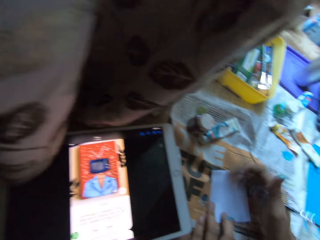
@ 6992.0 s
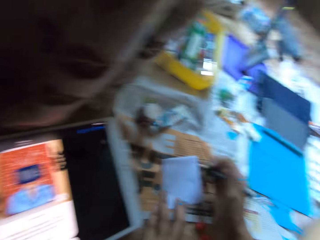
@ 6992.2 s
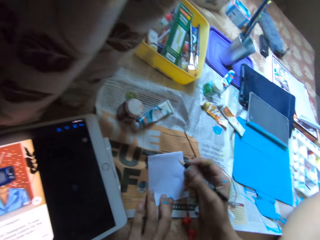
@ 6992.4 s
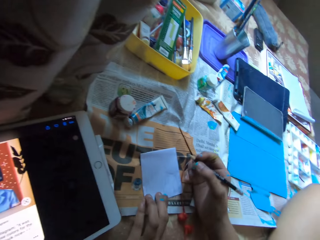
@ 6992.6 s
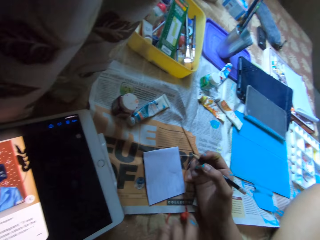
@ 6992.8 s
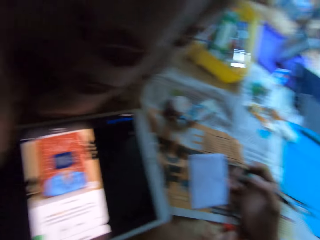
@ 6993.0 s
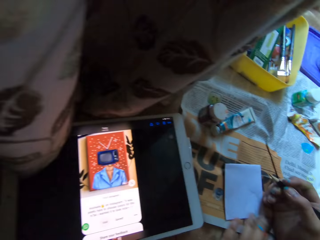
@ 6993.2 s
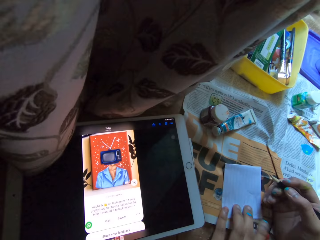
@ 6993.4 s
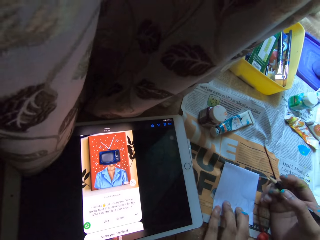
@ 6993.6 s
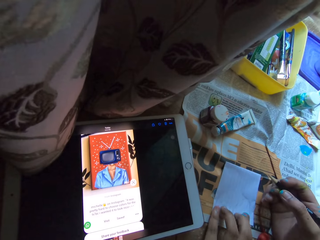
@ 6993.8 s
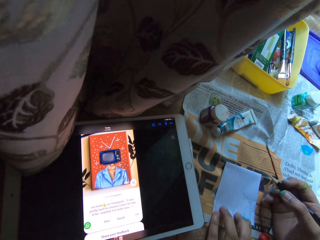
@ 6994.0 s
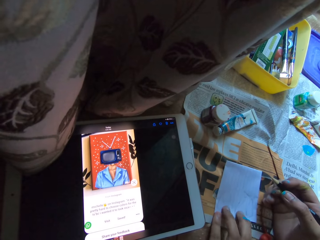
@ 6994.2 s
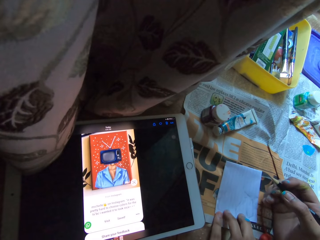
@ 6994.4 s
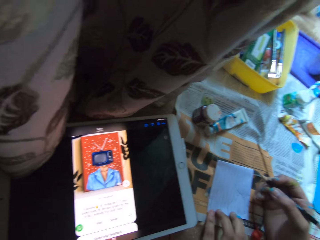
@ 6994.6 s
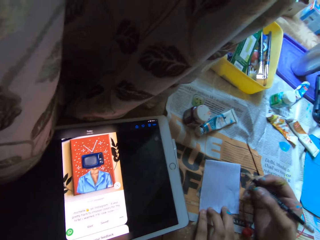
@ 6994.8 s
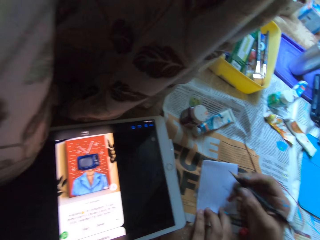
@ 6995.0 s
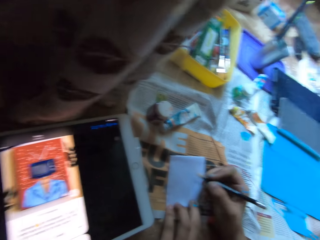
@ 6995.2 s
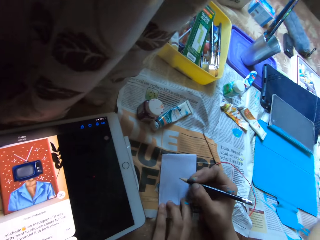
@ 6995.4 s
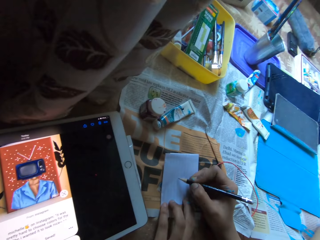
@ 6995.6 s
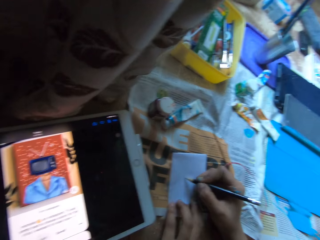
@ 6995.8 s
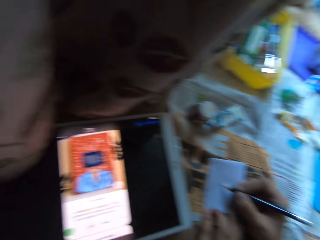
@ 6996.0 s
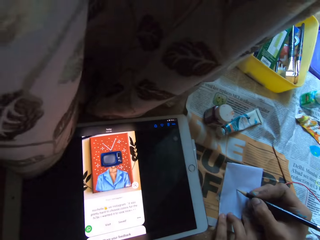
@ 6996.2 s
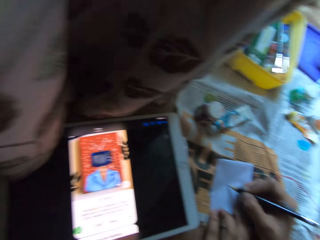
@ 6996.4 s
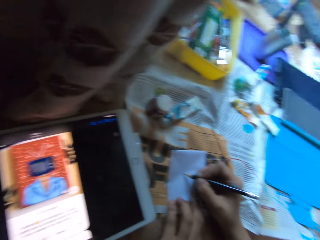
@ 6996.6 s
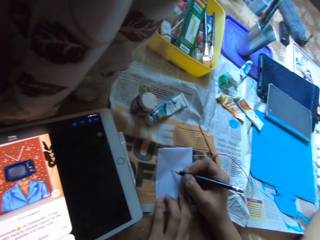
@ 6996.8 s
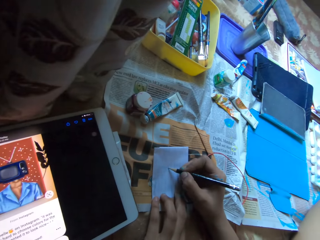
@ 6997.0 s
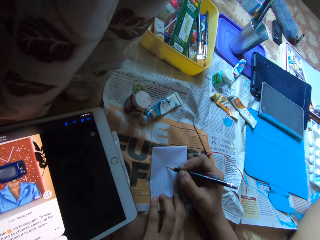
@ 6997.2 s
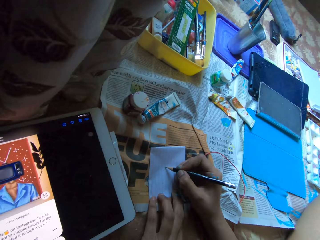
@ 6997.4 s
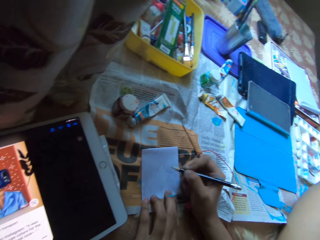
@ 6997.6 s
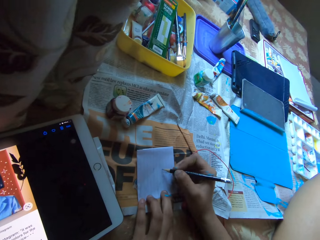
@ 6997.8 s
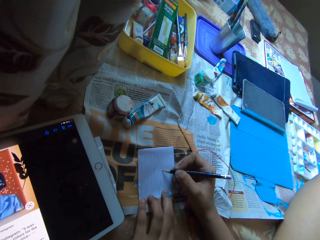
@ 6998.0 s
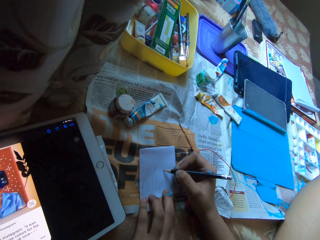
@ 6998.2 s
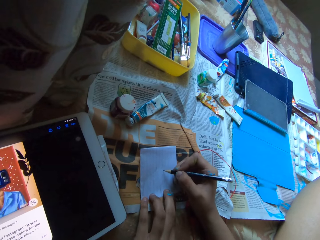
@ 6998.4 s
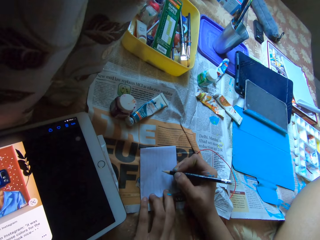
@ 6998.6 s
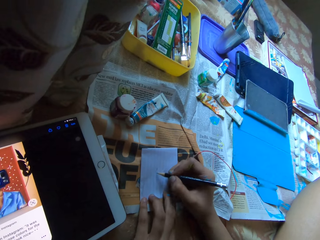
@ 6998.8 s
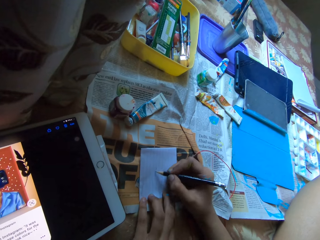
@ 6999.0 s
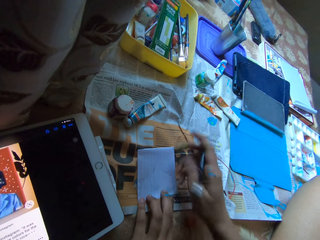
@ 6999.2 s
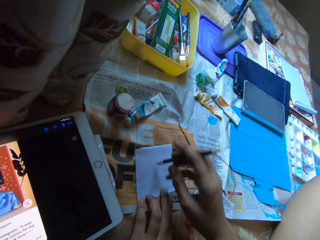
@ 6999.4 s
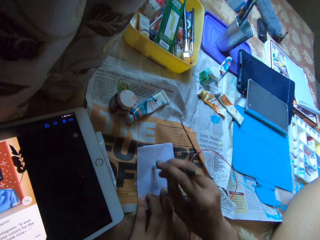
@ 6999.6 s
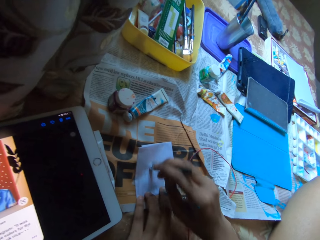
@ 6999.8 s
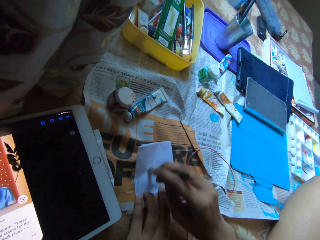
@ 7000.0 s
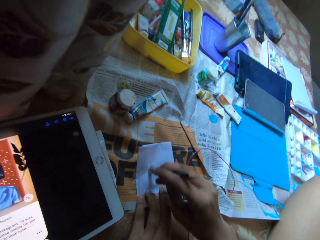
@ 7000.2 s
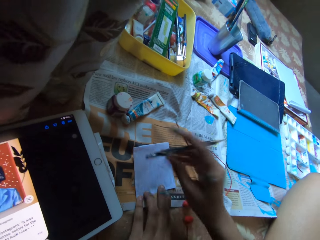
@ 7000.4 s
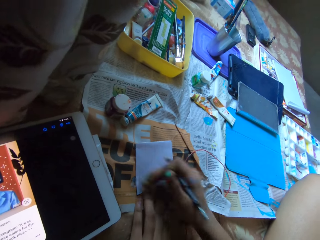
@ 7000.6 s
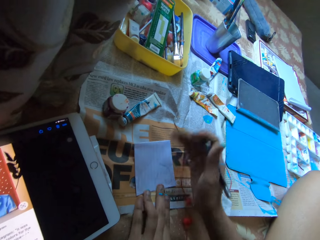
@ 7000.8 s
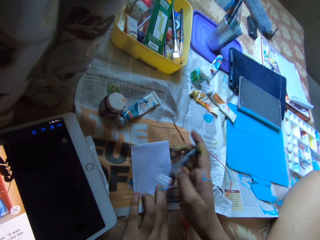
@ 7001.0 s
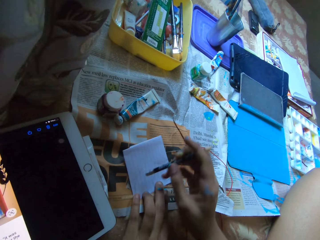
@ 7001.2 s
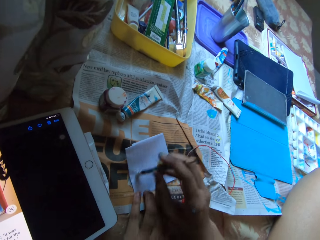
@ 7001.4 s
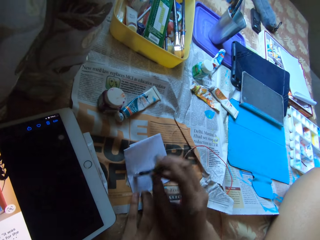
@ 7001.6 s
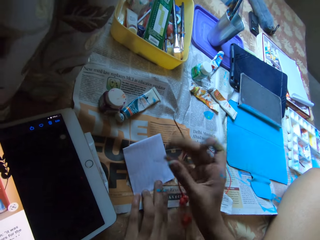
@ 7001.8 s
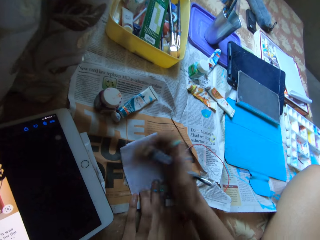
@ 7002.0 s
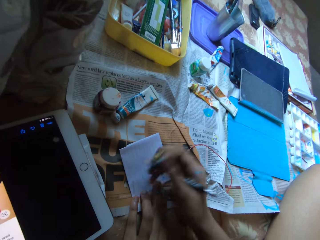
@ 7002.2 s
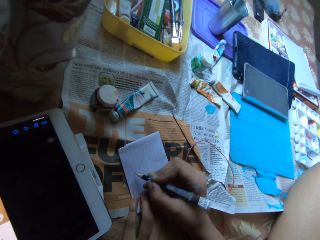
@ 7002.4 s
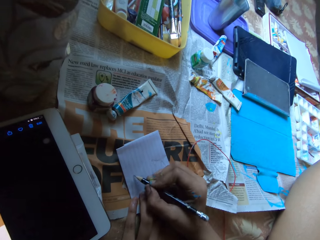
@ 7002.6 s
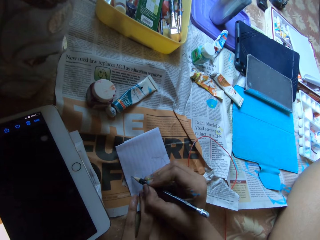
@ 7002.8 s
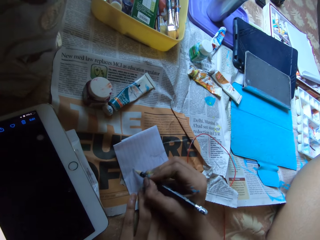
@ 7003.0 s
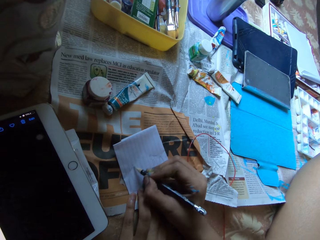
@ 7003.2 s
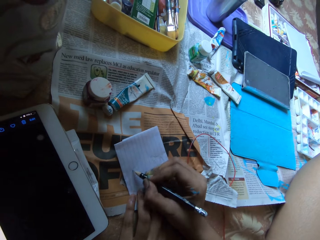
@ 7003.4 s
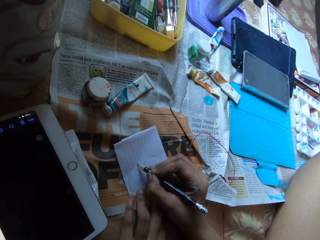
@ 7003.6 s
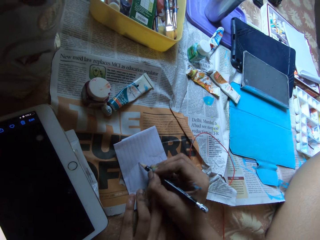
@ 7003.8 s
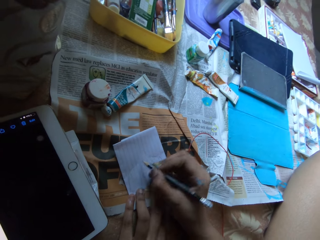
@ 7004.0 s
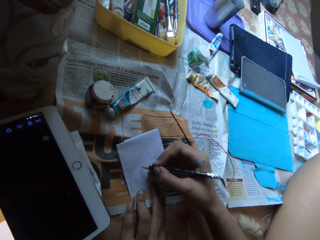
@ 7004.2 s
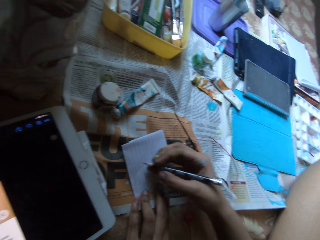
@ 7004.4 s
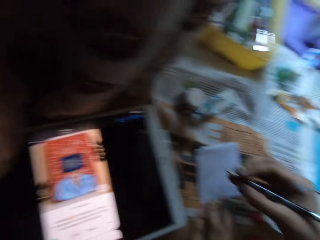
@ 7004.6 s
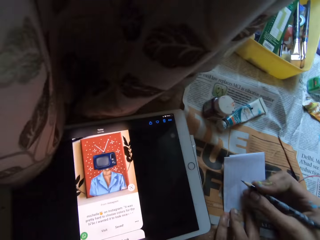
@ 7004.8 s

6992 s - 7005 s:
The camera wearer brushes pieces of eraser from the paper with her right hand. She looks at the picture on the tablet. She looks at her drawing. She looks at the picture on the tablet. She moves the paper on the bed with her left hand. She draws on the paper on the bed with the pencil in her right hand. She erases a drawing on the paper with the pencil eraser in her right hand. She brushes pieces of eraser from the paper with her right hand. She erases a drawing on the paper with the pencil eraser in her right hand. She brushes pieces of eraser from the paper with her right hand. She draws on the paper on the bed with the pencil in her right hand.

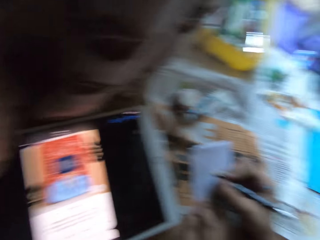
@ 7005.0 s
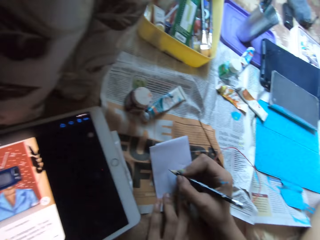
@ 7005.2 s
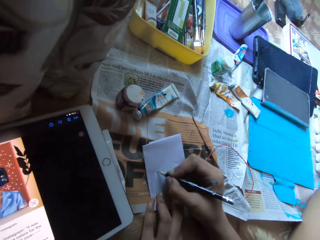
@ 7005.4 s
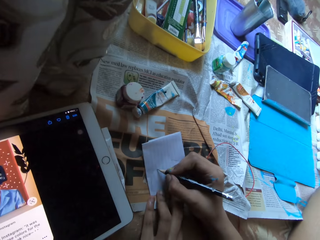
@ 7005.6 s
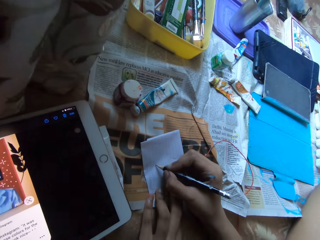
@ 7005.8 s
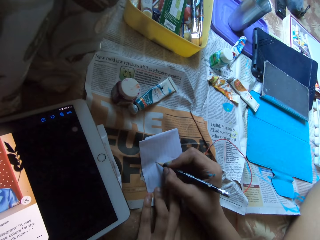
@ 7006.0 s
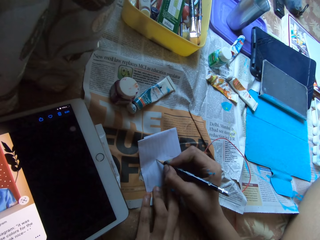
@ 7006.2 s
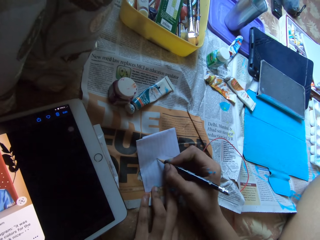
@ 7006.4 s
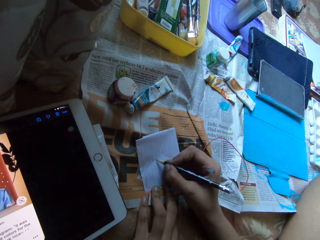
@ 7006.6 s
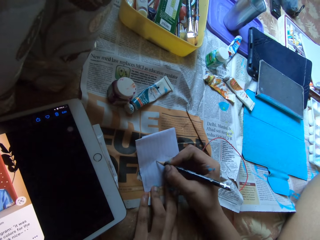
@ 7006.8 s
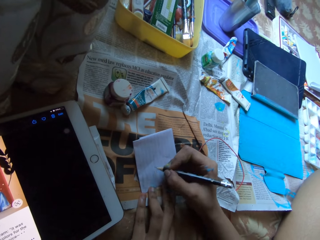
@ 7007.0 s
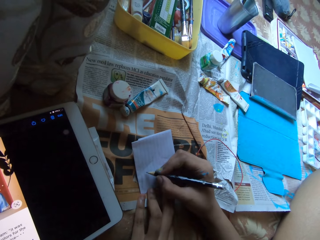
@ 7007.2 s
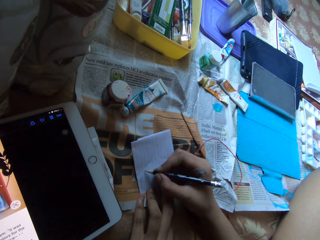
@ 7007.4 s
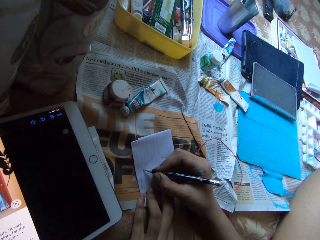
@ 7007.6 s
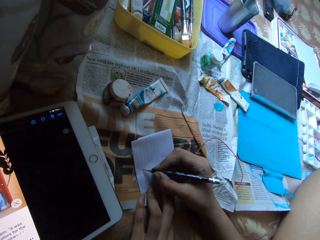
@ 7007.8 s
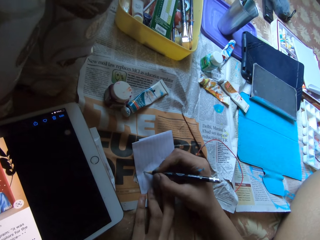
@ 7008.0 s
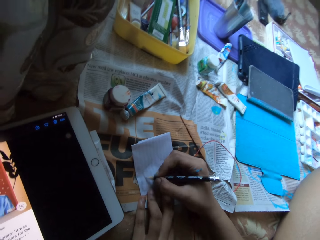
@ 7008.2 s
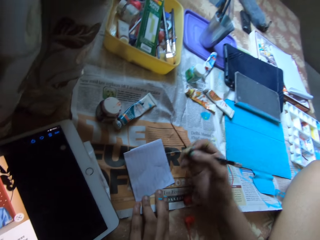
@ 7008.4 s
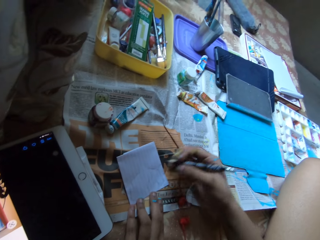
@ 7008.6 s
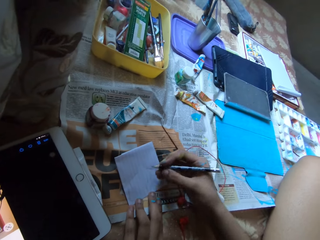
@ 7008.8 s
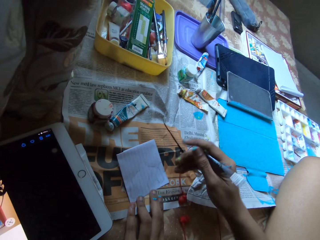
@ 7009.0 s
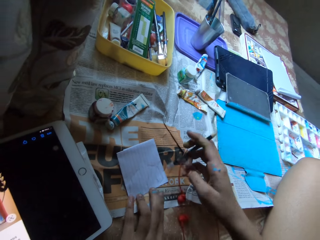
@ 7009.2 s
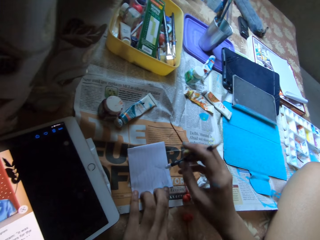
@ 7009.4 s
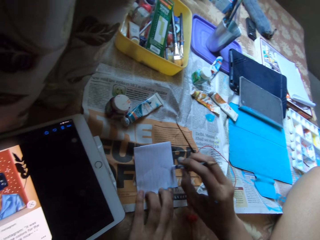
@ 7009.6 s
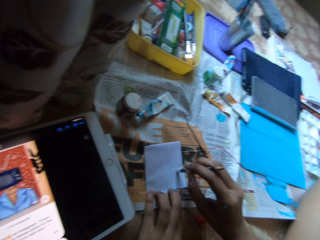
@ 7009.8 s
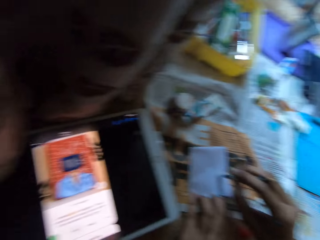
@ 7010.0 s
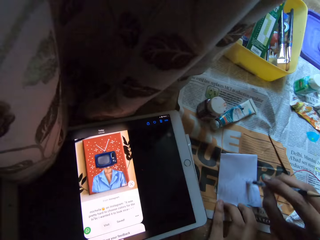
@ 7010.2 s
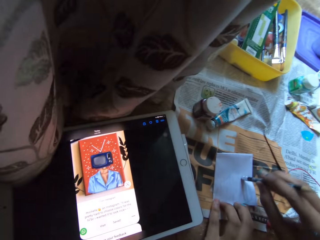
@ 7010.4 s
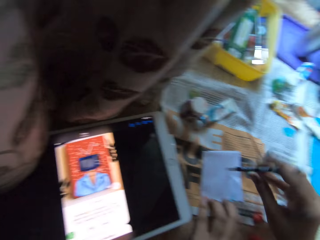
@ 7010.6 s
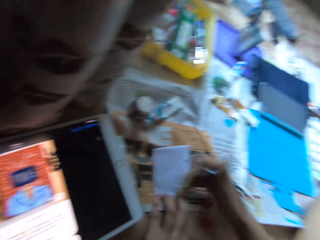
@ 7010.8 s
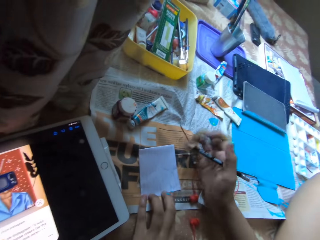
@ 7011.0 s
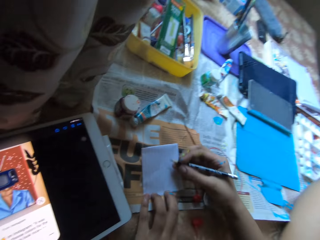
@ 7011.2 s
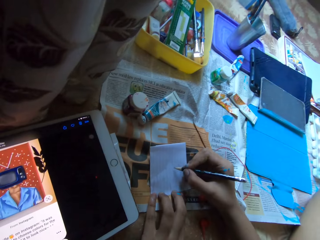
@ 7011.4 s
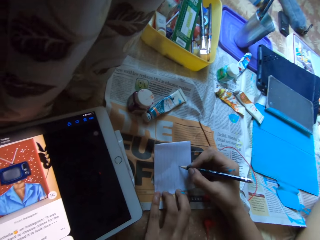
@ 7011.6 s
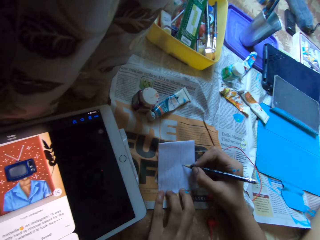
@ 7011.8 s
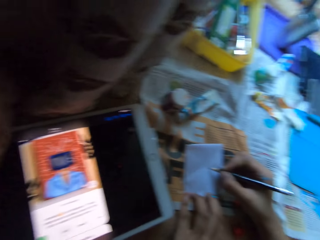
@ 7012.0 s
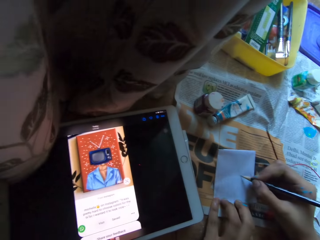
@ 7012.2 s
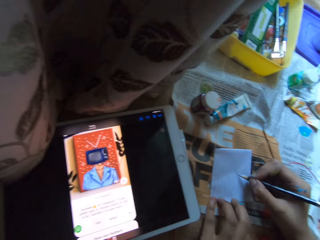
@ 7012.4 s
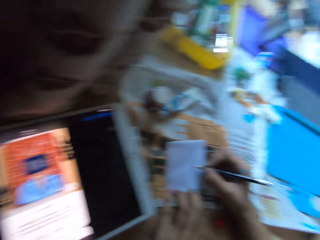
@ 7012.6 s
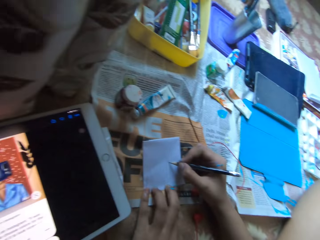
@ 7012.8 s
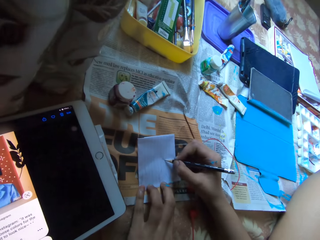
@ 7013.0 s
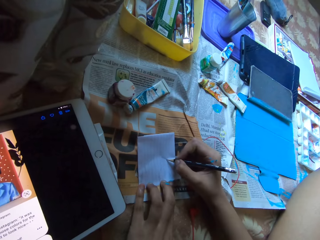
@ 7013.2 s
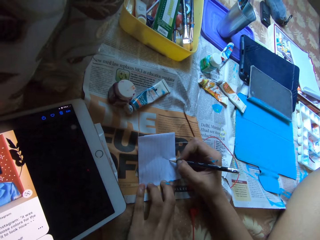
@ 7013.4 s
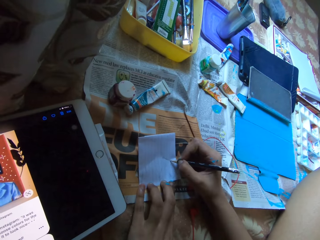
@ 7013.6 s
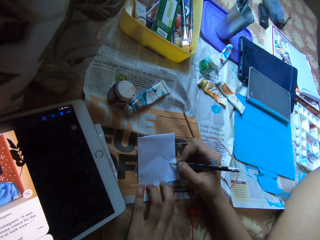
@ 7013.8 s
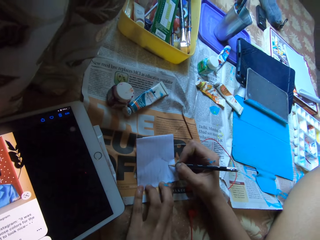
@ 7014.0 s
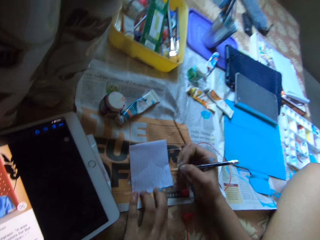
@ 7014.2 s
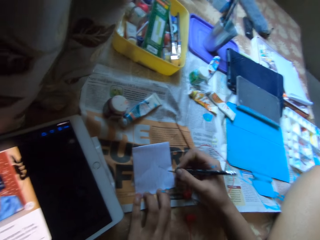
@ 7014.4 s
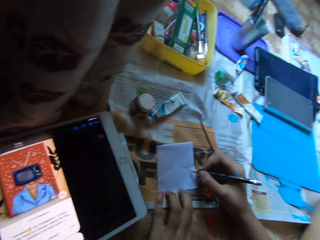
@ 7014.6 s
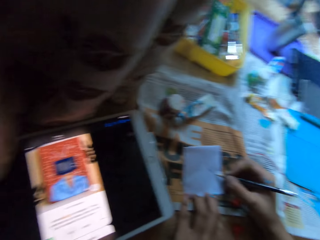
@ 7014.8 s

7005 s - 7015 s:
The camera wearer looks at the picture on the tablet. She draws on a piece of paper. She erases a drawing on the paper with the pencil eraser in her right hand. She looks at the picture on the tablet. She brushes pieces of eraser from the paper with her right hand. She draws on the paper on the bed with the pencil in her right hand. She looks at the picture on the tablet. She draws on the piece of paper.
